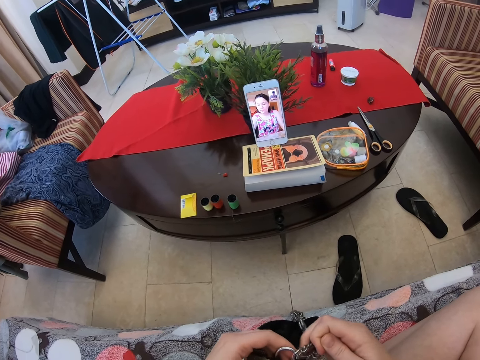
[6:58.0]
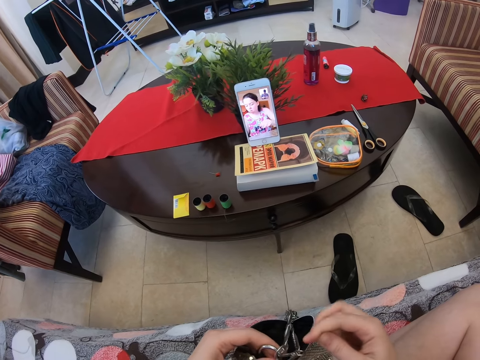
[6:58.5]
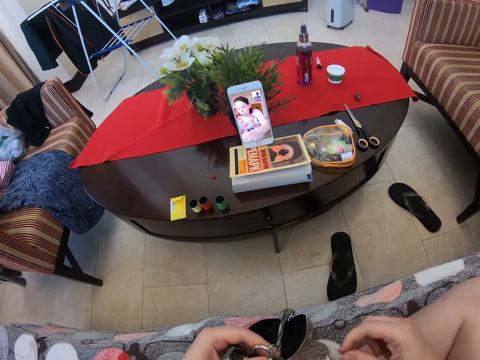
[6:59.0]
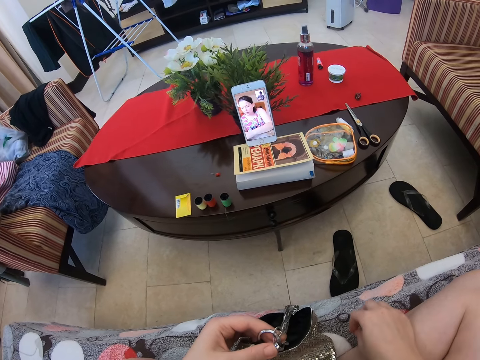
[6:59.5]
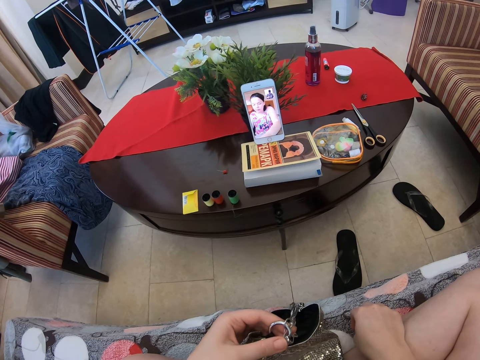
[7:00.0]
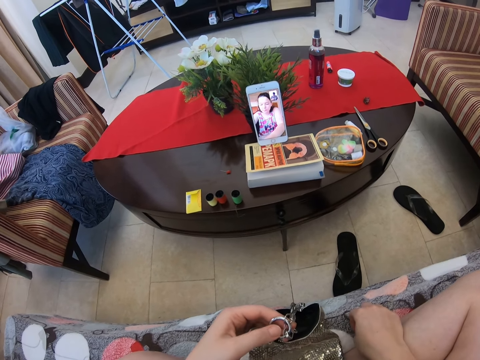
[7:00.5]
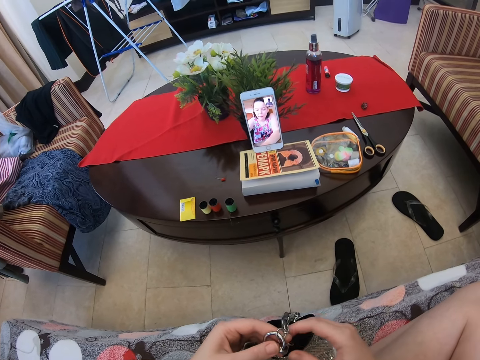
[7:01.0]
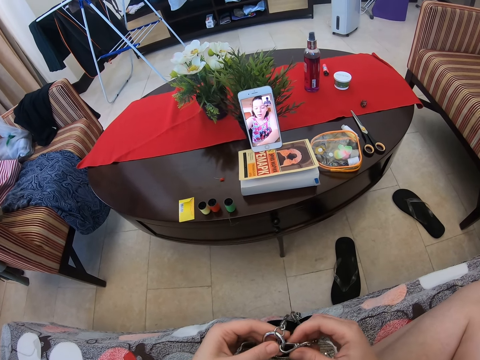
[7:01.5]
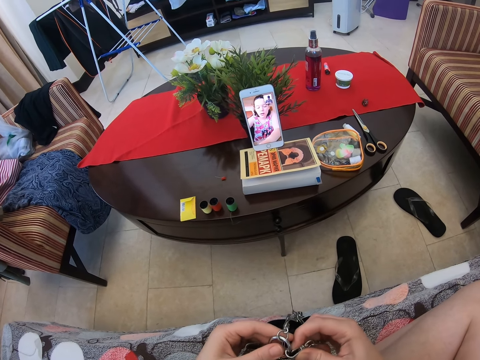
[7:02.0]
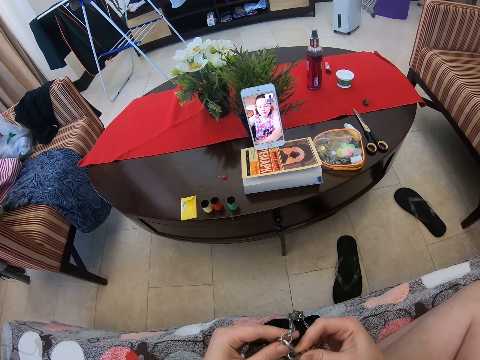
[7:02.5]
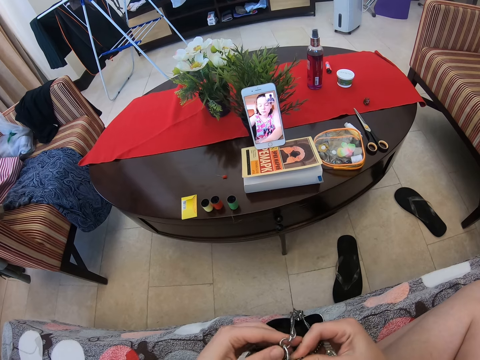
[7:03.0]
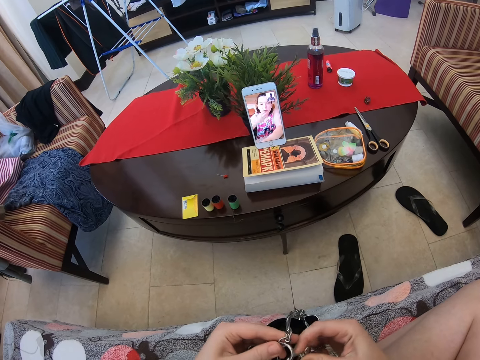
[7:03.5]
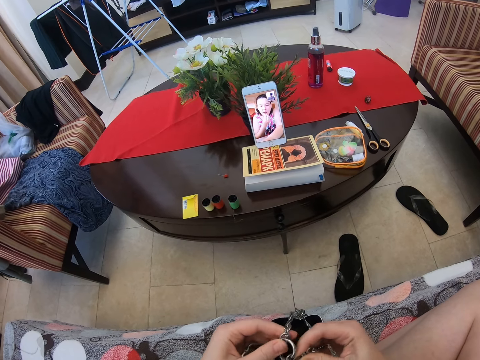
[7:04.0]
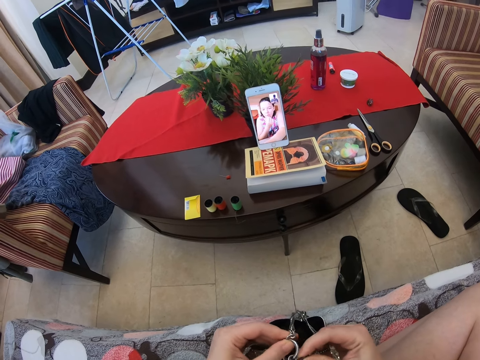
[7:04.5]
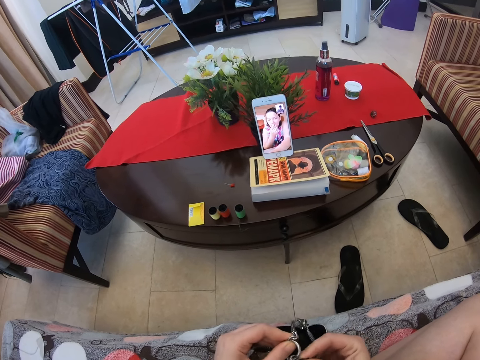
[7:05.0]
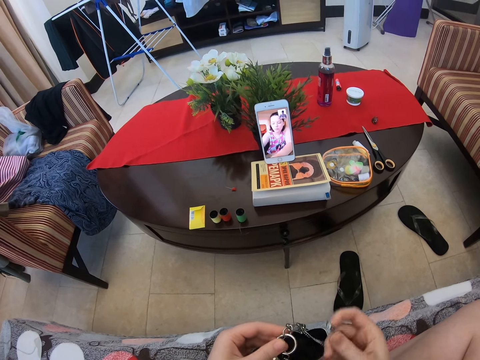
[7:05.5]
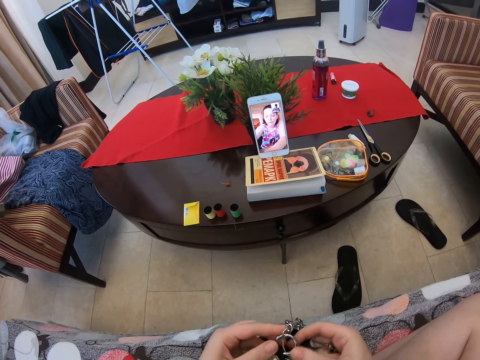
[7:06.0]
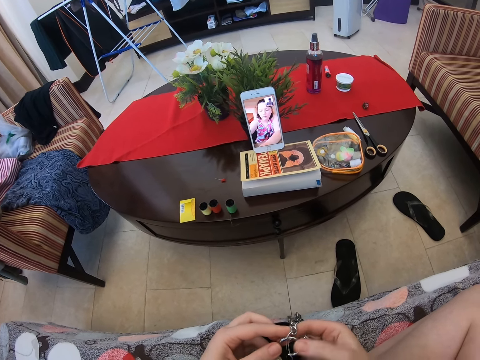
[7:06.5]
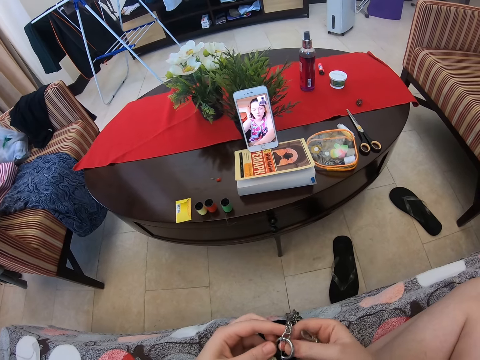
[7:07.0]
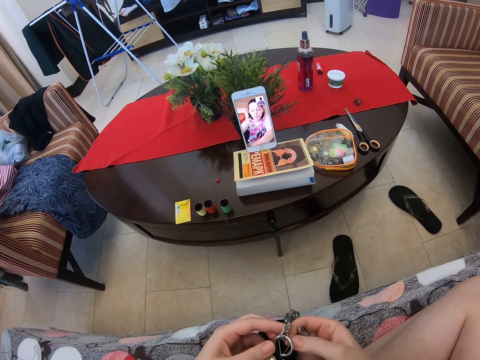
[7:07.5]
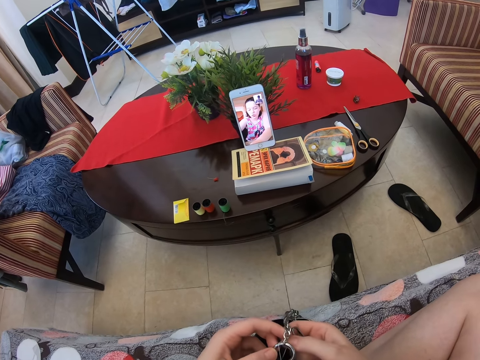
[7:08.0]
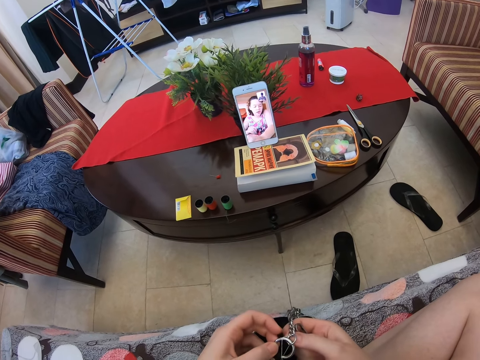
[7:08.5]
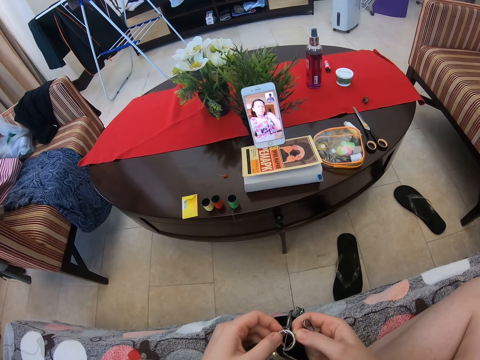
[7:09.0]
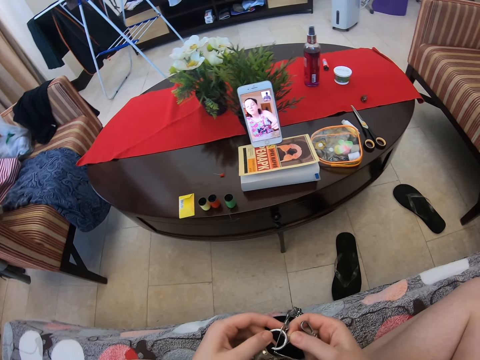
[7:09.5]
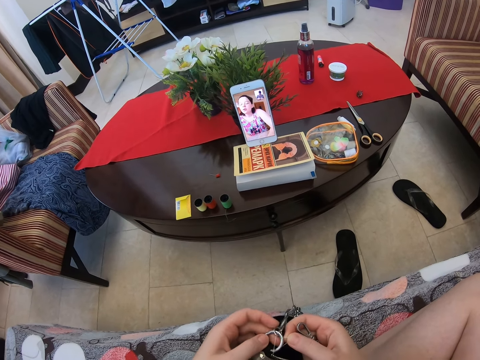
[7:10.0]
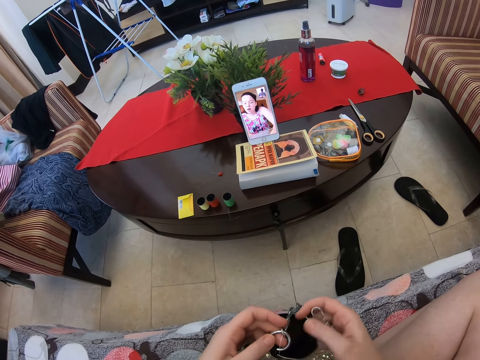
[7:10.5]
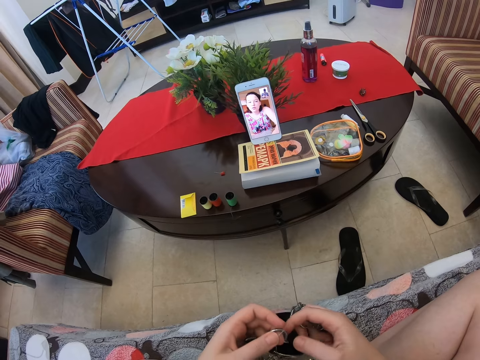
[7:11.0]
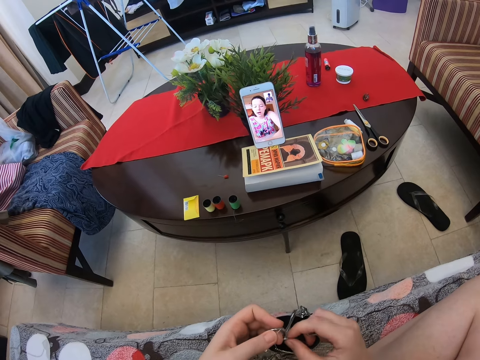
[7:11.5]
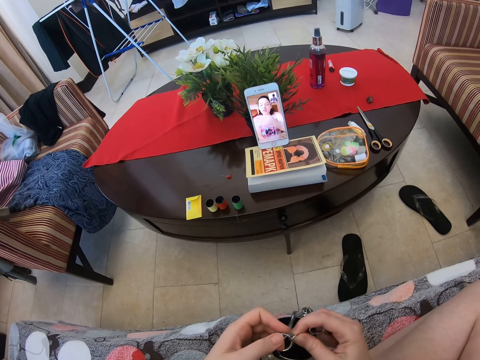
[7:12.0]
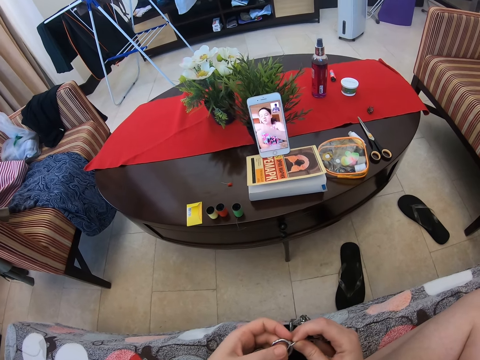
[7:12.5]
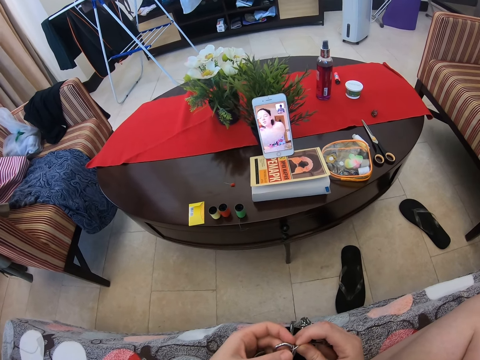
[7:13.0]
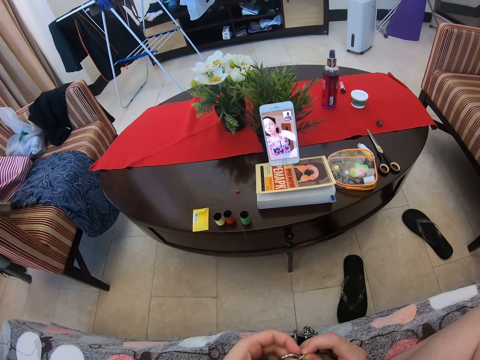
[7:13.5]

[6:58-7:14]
The camera wearer sews something. They hold something. A woman responds to the camera wearer in the video call. The camera wearer is eating something. They speak to the woman in the video call. They sew something. The woman speaks to the camera wearer in the video call.

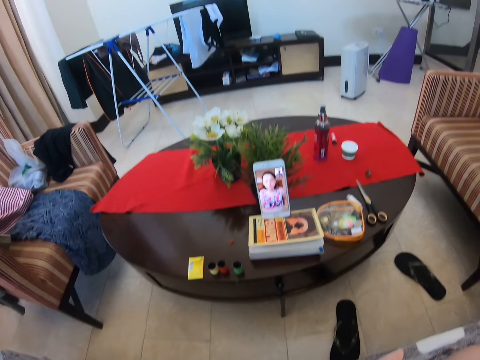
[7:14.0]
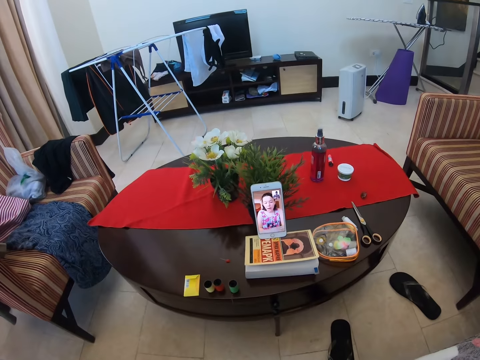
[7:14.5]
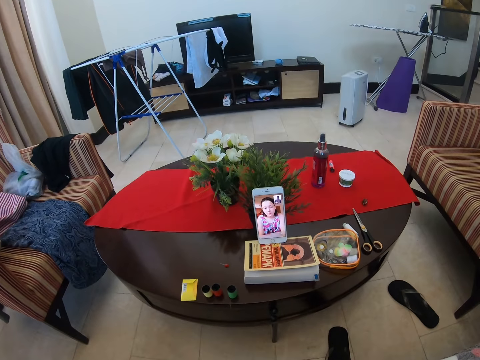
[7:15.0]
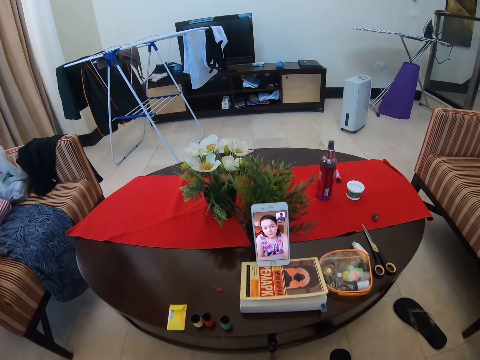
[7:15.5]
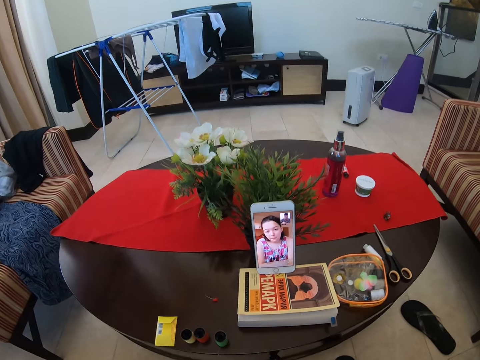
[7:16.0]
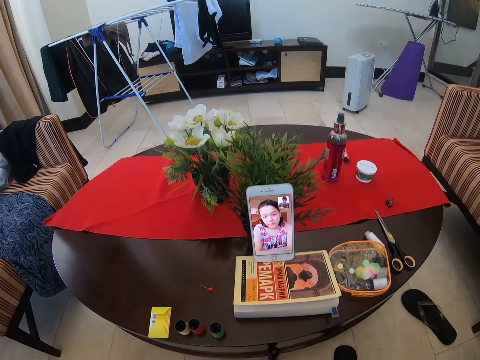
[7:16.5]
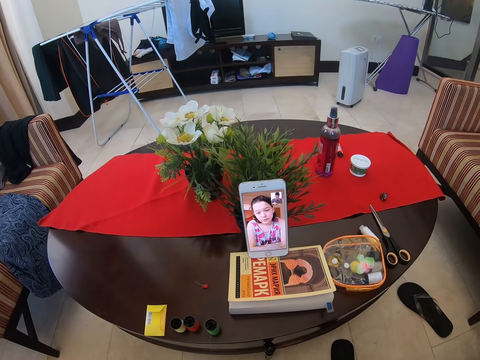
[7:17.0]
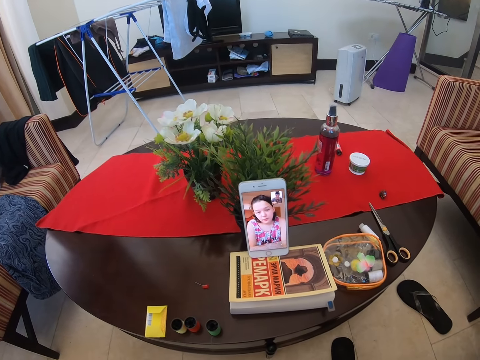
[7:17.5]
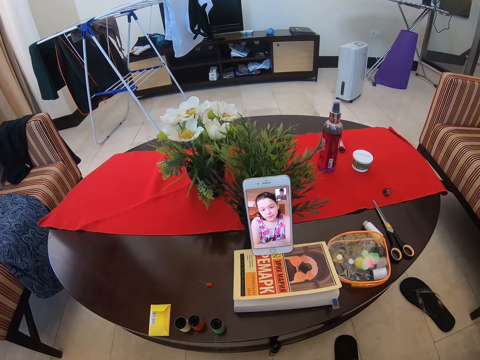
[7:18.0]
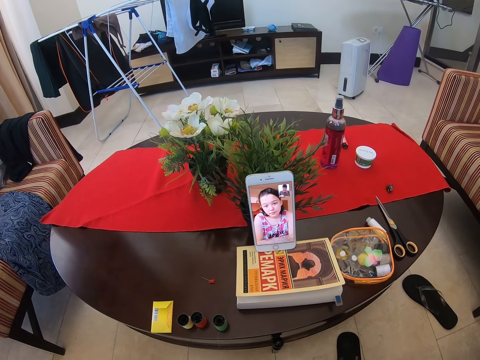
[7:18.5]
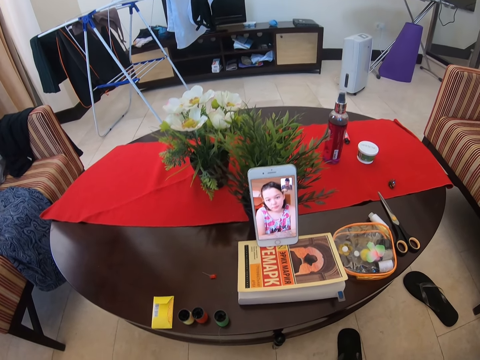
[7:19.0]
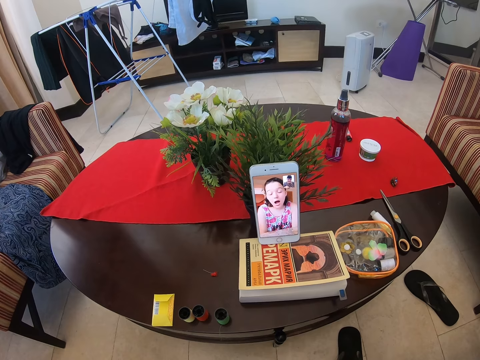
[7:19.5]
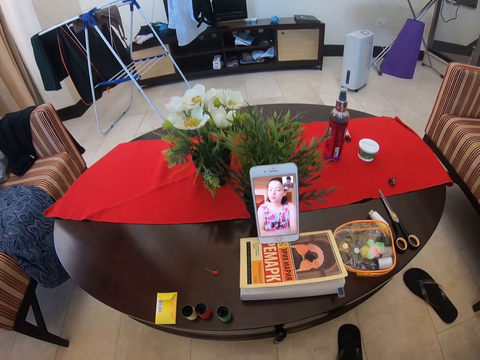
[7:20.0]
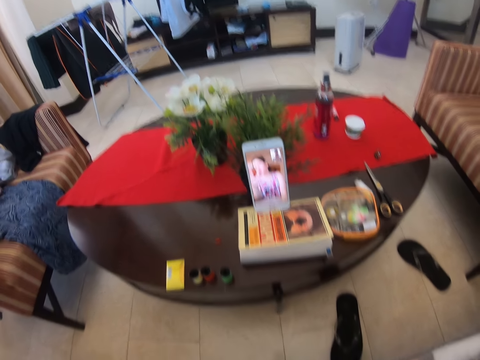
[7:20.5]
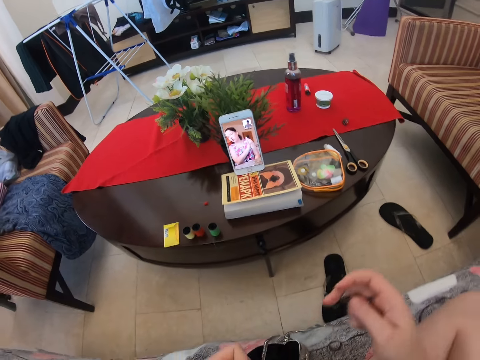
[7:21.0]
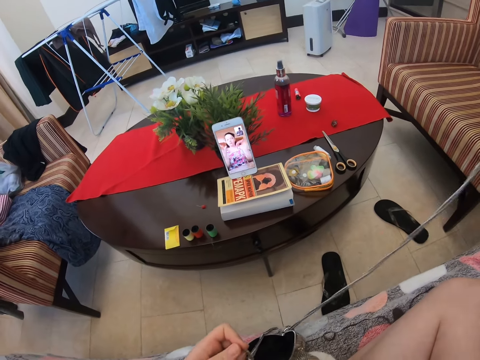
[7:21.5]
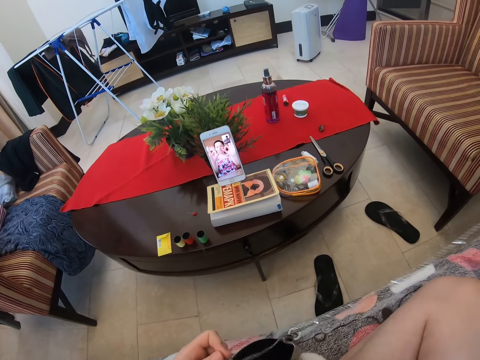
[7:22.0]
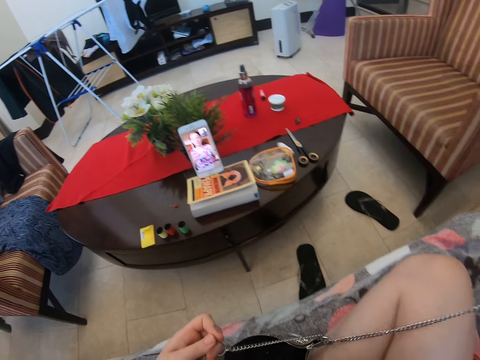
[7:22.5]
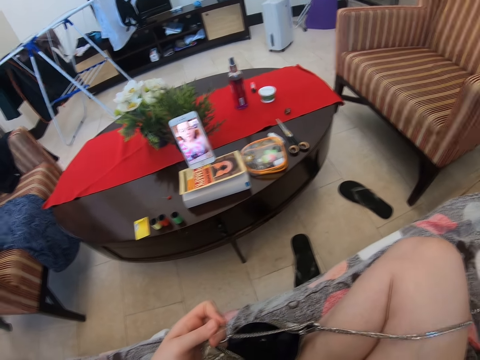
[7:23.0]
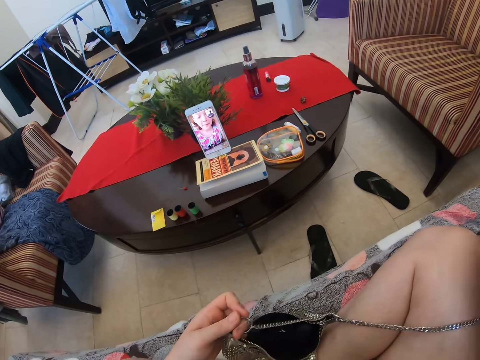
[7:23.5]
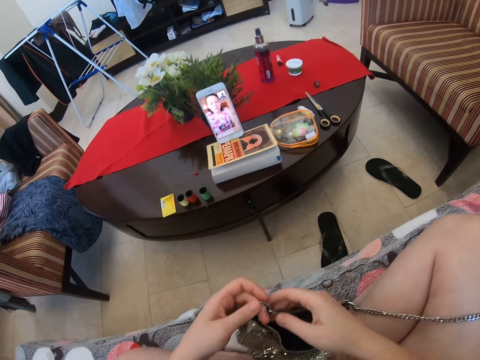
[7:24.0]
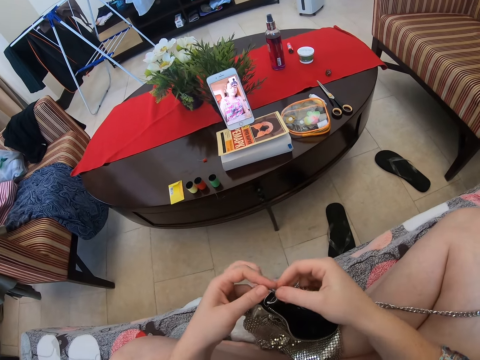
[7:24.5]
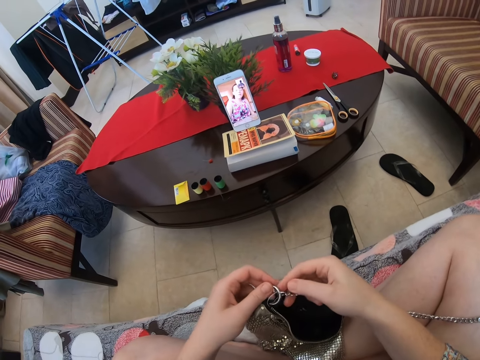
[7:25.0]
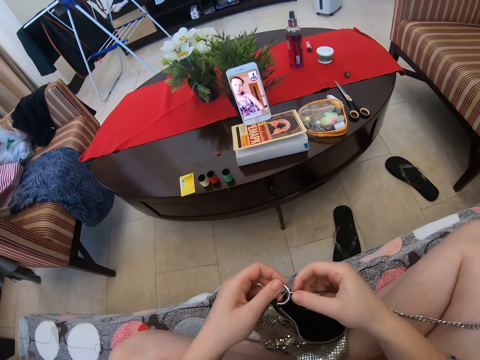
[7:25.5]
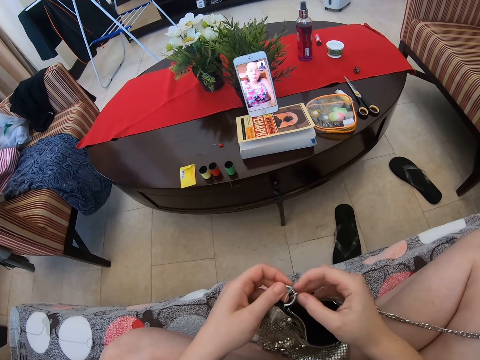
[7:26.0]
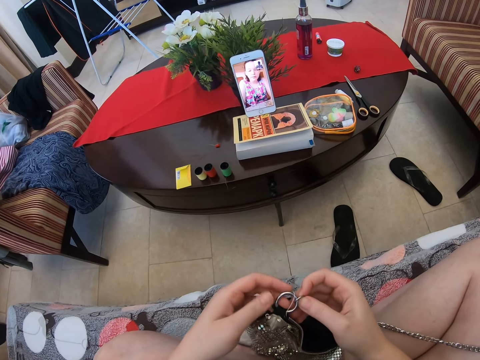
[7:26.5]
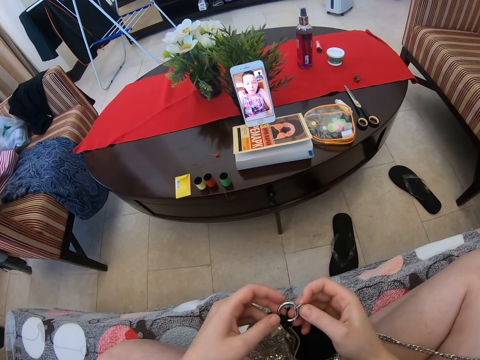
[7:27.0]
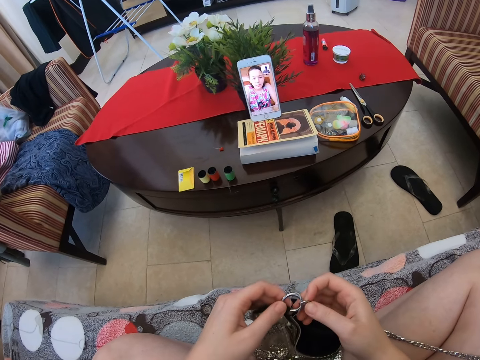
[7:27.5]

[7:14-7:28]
The camera wearer speaks to a woman in the video call. They speak to the woman again. The woman speaks to the camera wearer in the video call. The camera wearer pulls a rope. They hold something with both hands.
